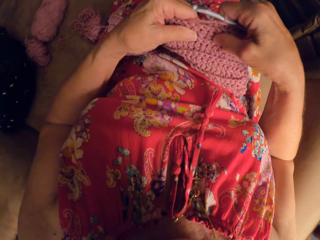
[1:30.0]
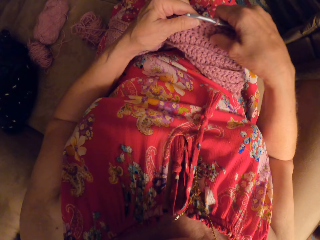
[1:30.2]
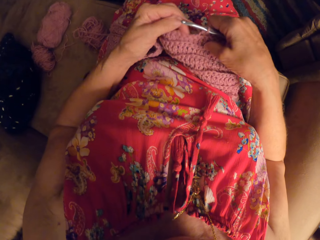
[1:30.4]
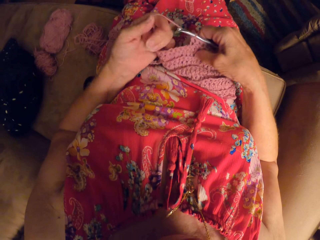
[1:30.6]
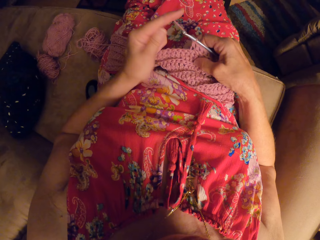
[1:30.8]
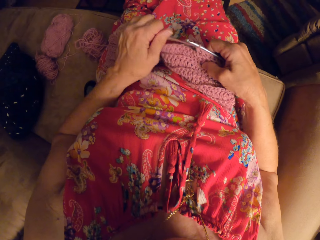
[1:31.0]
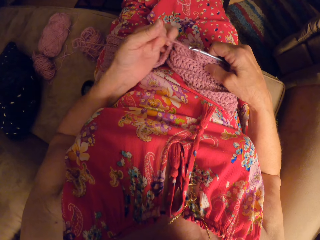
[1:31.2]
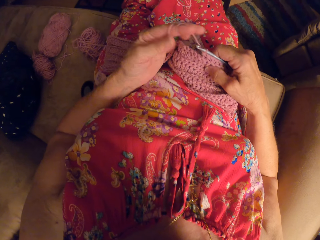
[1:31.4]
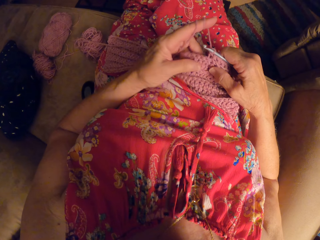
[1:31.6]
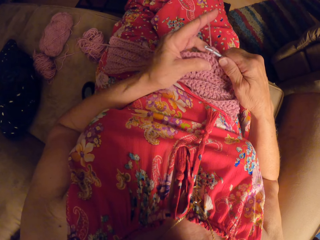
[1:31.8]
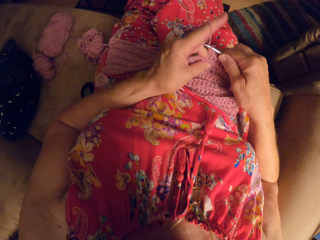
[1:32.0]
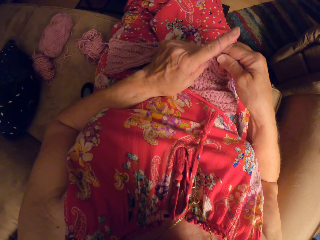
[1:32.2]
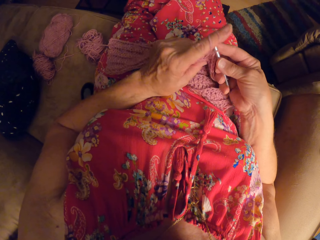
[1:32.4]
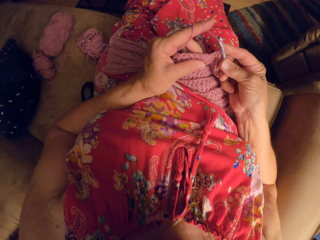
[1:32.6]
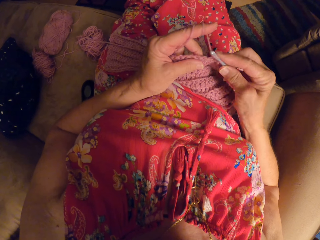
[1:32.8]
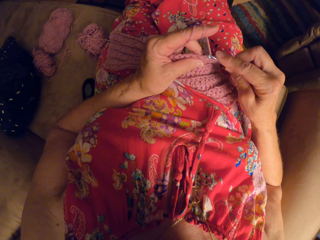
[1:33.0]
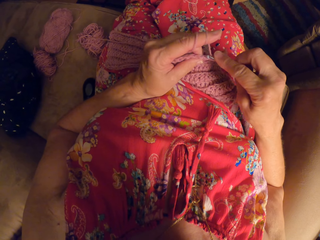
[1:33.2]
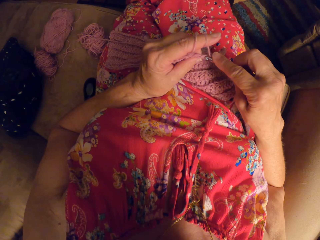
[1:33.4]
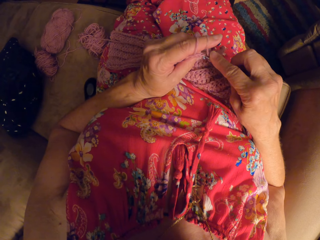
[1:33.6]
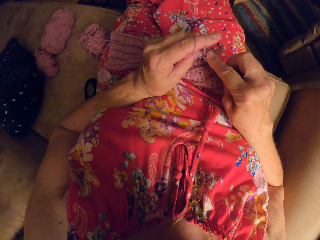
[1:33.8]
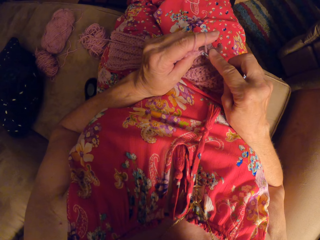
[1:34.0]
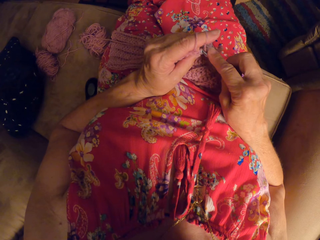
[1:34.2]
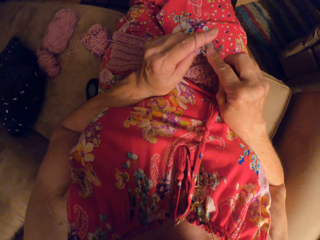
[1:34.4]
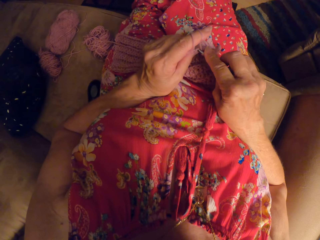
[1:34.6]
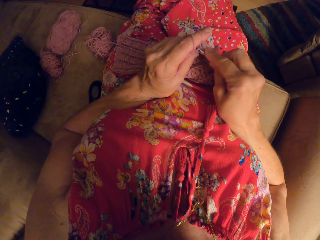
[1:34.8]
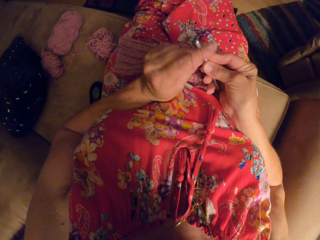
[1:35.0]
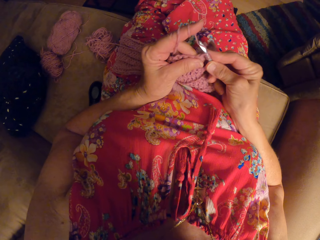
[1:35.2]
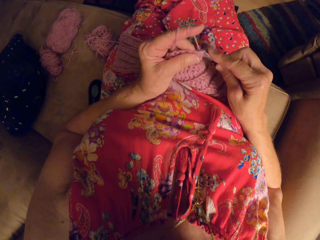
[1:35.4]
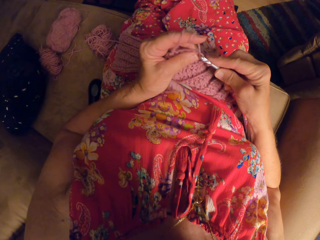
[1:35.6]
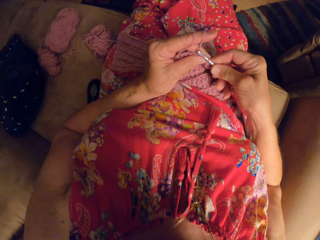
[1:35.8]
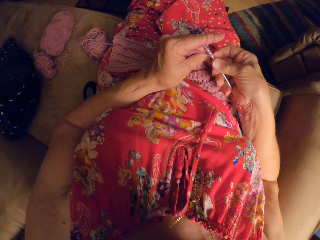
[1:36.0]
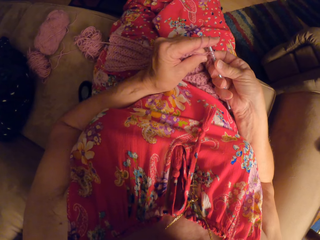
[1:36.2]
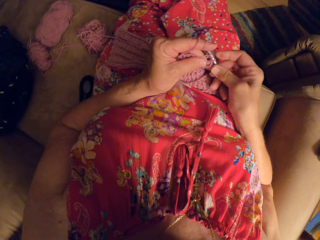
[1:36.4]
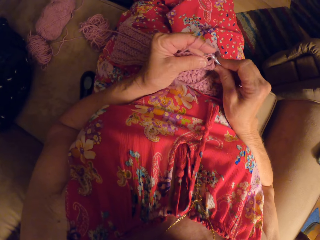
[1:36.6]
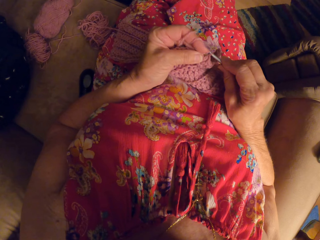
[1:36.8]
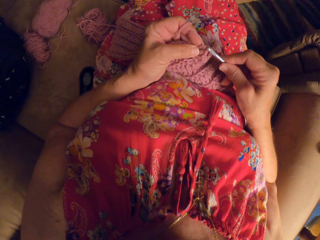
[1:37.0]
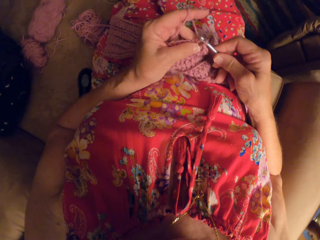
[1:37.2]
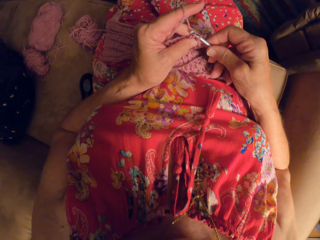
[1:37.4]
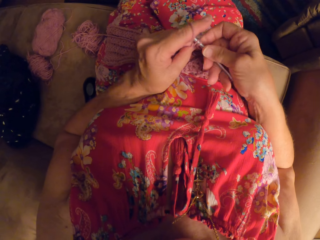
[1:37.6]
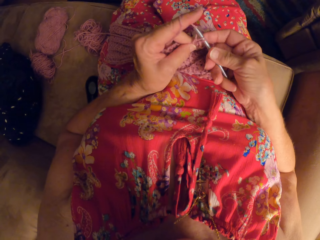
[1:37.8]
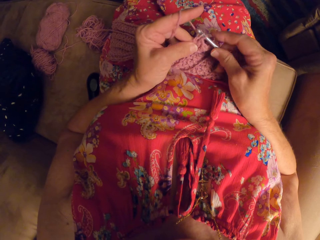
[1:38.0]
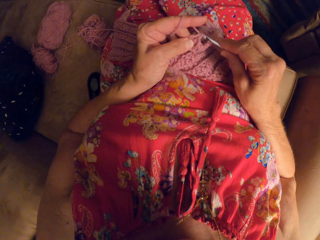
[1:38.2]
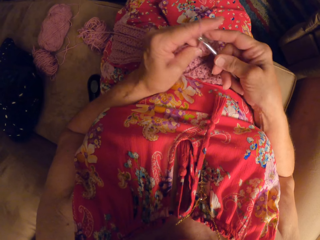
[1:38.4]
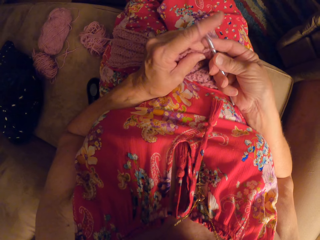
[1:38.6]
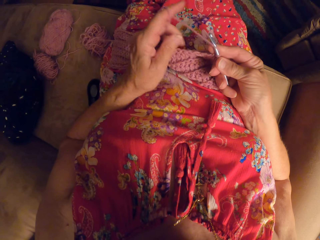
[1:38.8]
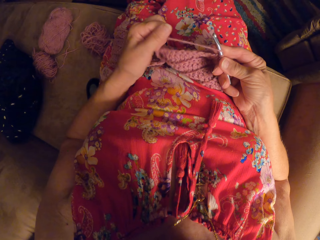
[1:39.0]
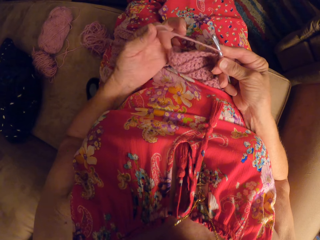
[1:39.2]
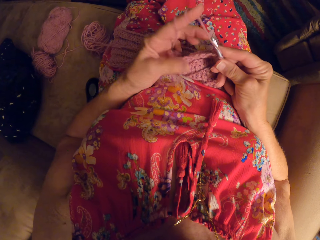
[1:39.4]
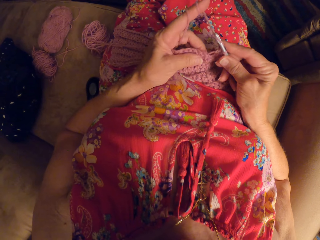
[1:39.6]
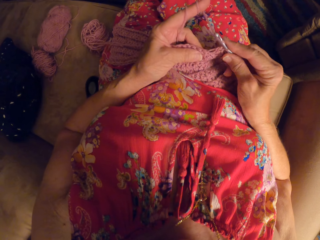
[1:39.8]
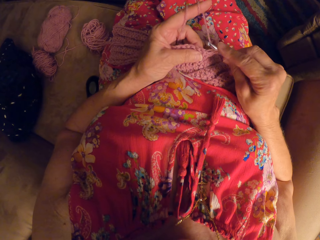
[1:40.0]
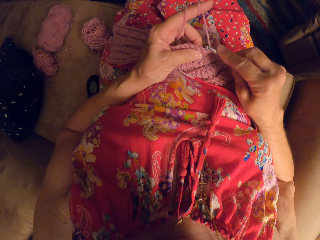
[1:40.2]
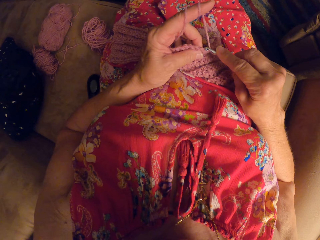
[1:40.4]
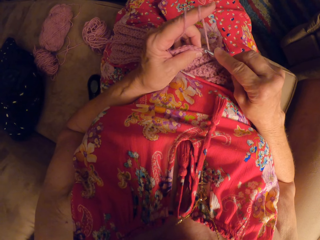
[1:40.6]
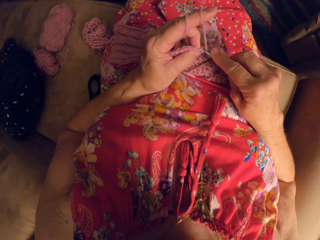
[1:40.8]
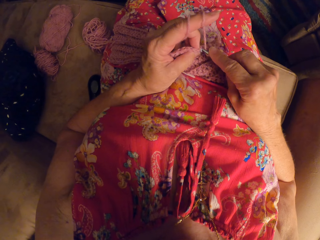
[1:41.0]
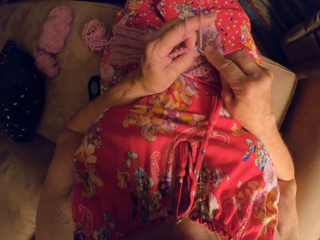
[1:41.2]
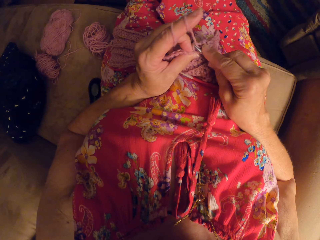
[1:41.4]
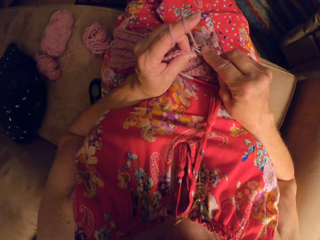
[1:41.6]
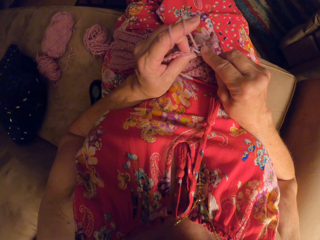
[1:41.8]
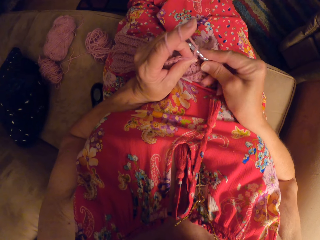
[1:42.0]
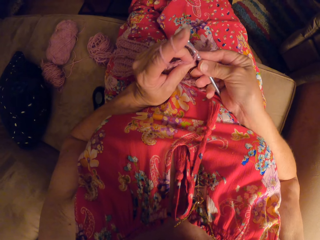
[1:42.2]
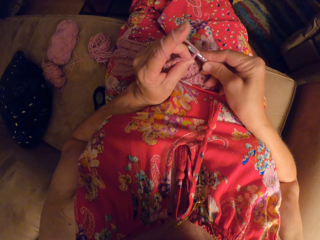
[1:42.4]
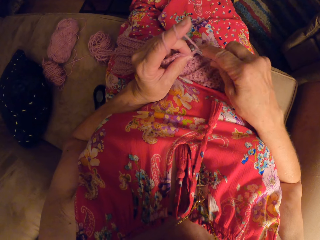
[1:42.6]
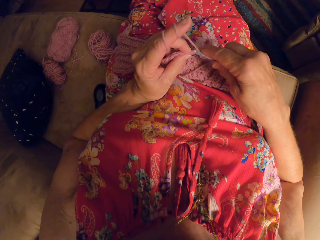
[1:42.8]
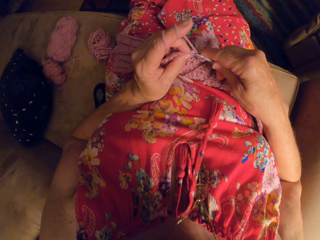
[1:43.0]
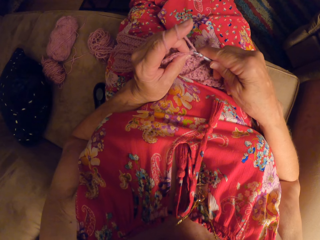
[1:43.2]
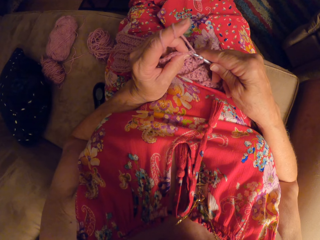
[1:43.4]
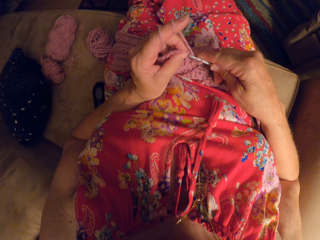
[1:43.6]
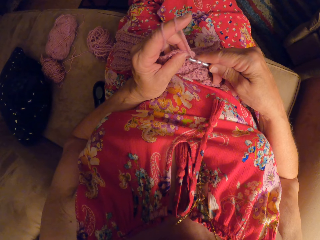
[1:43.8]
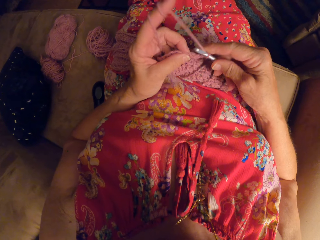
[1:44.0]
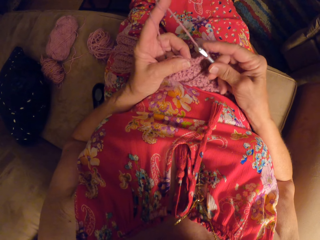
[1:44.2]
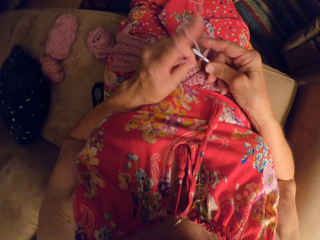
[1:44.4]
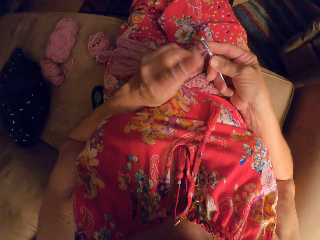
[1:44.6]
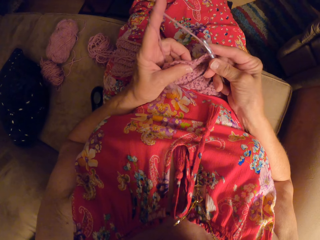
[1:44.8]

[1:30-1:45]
The camera wearer weaves a fabric. She touches the piece of garment with her hands. She loops the yarn round her left finger. She loops the yarn round the knitting pin. She knits the piece of garment with the knitting pin. She loops the yarn round her left finger. She knits the piece of garment with the knitting pin.

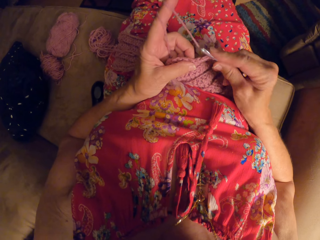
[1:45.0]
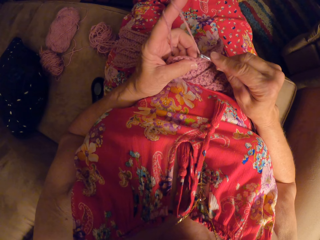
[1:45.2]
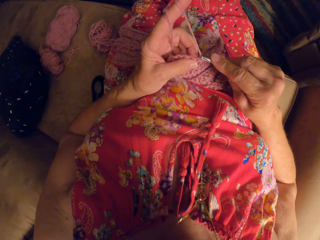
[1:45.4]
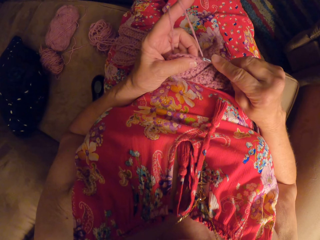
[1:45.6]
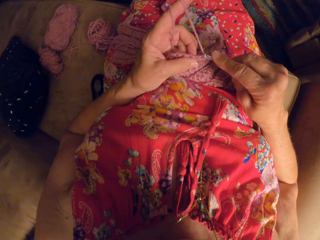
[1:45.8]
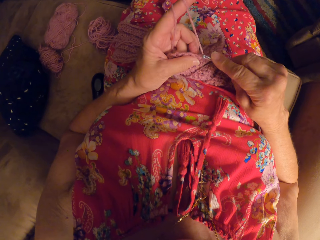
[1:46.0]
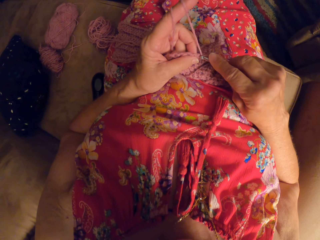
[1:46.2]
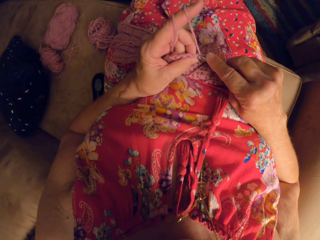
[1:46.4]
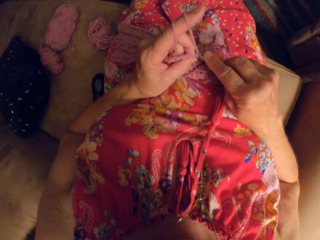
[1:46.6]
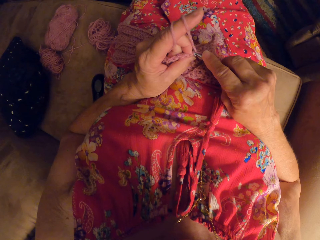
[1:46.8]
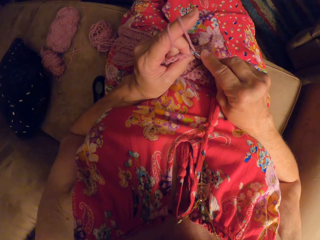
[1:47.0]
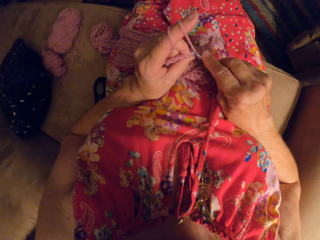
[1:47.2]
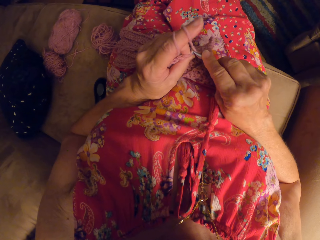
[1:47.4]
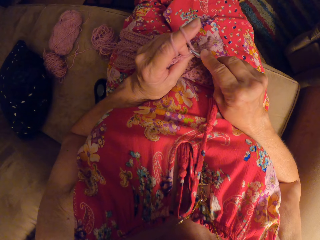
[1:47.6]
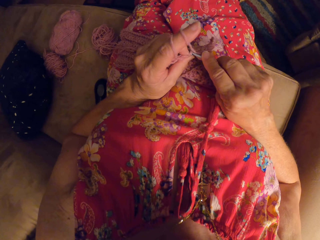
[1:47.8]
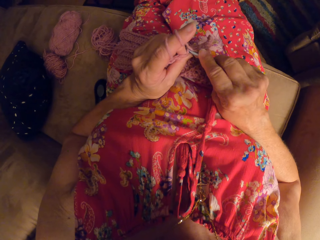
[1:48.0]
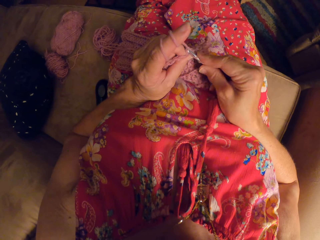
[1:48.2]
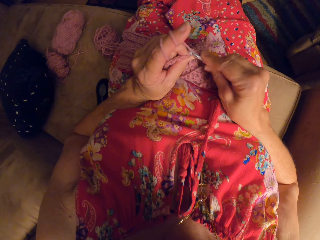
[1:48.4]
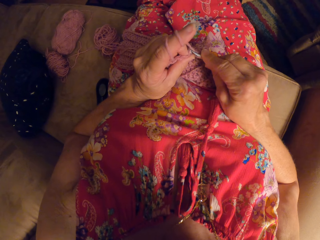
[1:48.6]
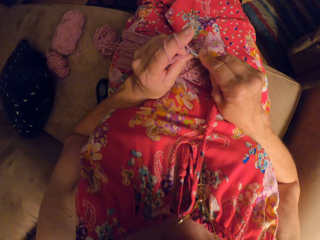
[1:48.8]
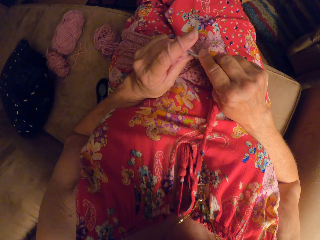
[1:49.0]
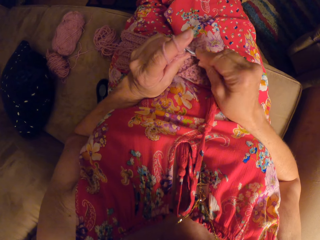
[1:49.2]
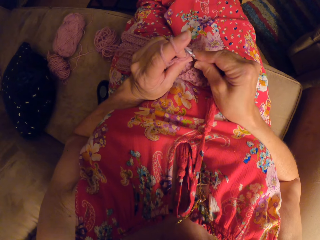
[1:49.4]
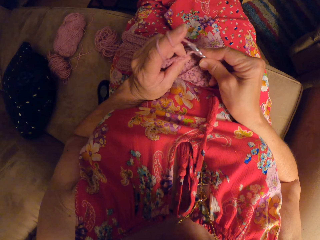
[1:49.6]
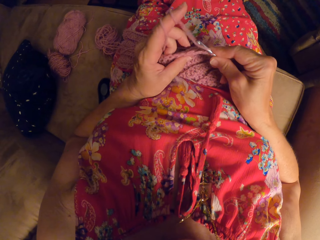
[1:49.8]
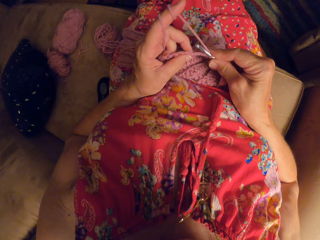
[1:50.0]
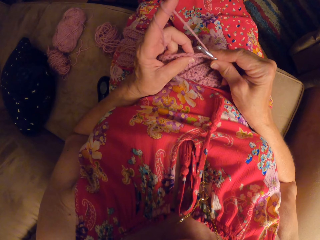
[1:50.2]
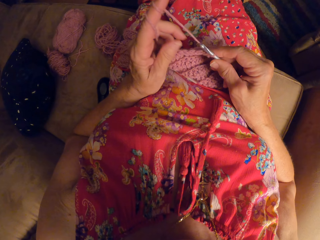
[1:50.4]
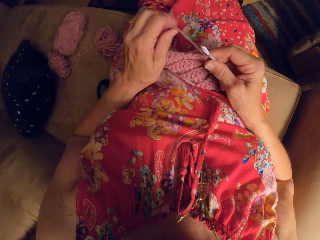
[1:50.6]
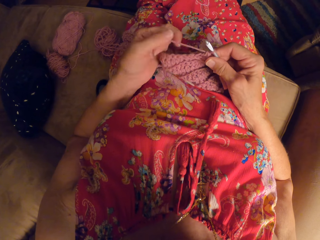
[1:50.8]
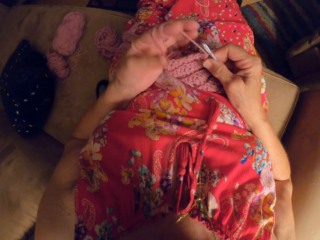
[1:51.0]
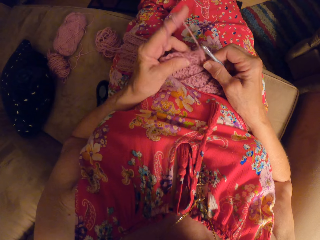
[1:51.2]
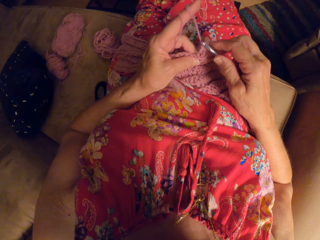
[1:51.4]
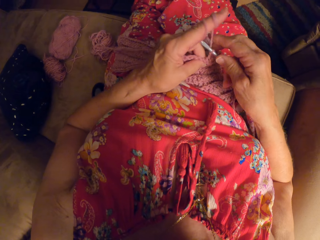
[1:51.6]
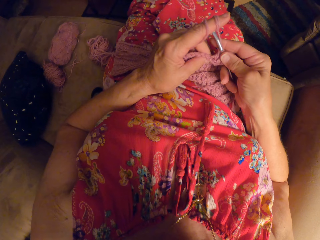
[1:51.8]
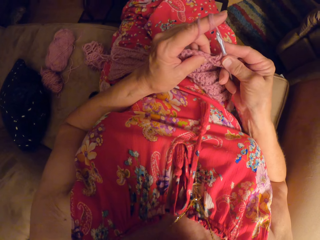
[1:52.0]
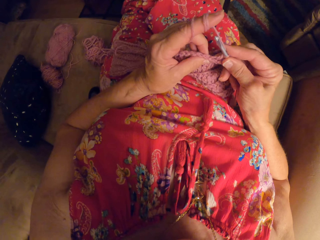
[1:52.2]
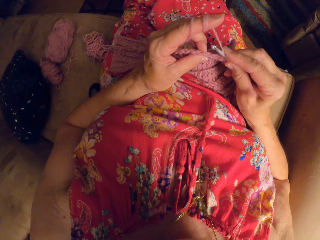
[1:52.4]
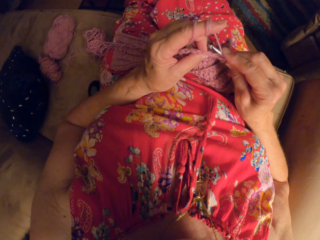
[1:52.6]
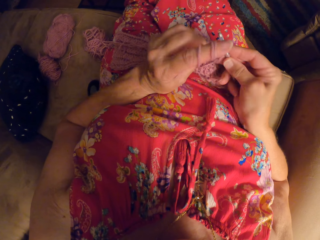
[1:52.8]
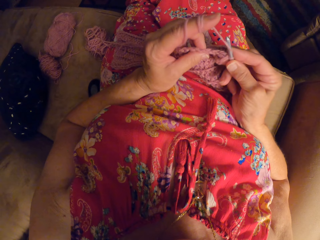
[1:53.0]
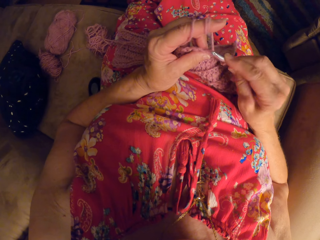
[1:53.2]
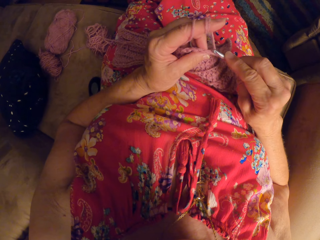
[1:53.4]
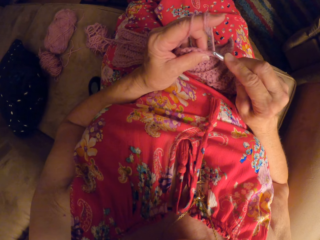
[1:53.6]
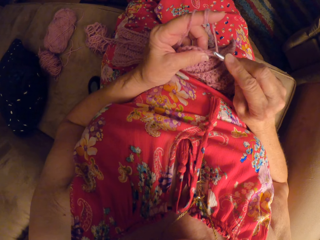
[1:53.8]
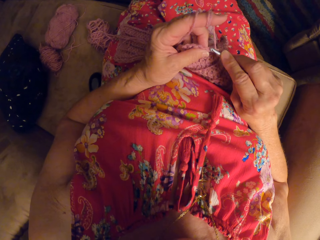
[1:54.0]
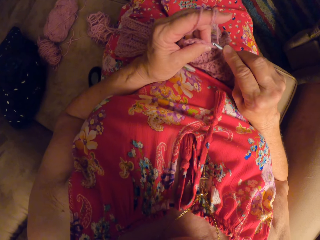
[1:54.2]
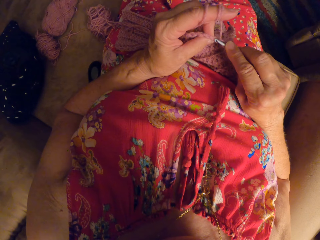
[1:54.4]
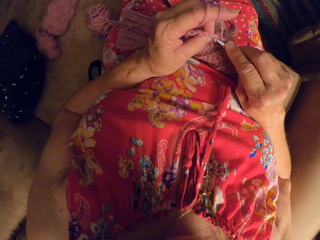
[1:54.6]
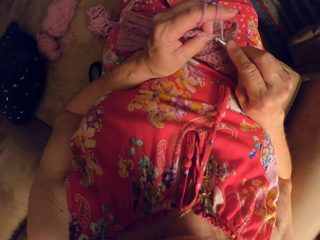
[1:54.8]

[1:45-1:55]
The camera wearer loops the yarn round her left finger. She loops the yarn round the knitting pin.
